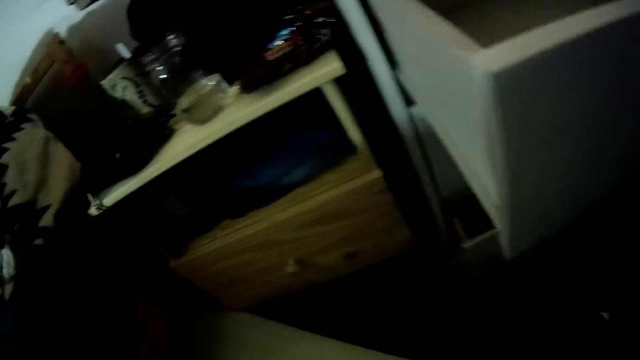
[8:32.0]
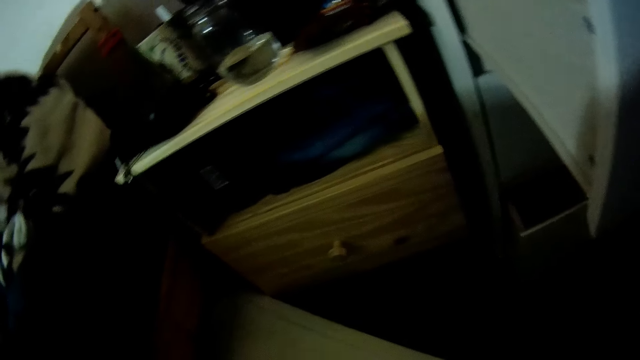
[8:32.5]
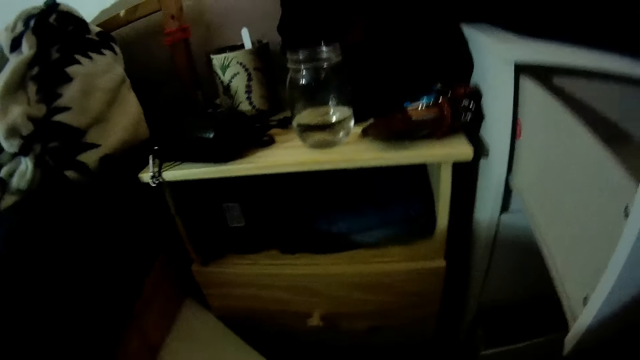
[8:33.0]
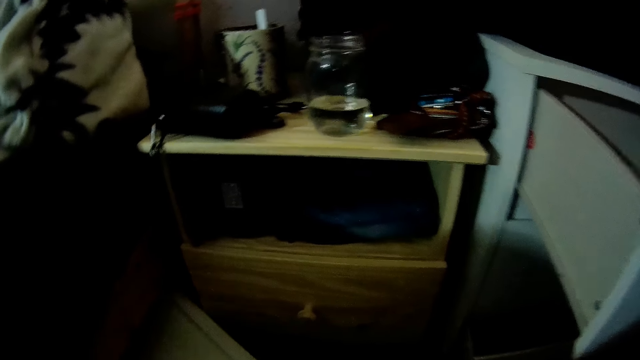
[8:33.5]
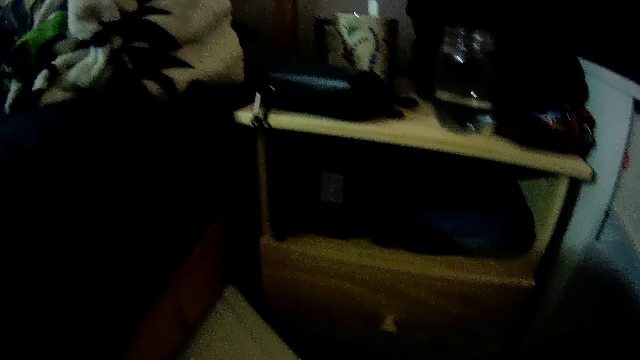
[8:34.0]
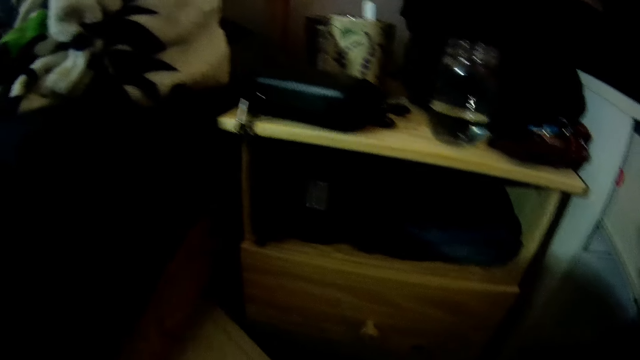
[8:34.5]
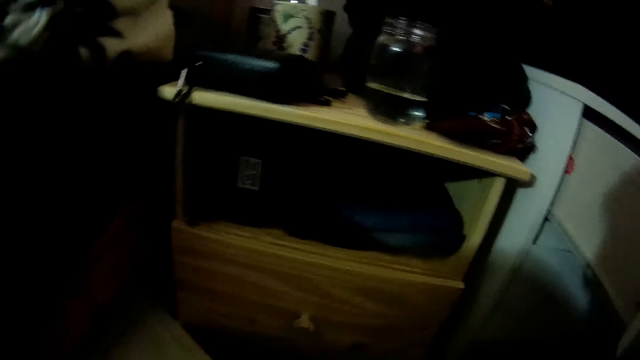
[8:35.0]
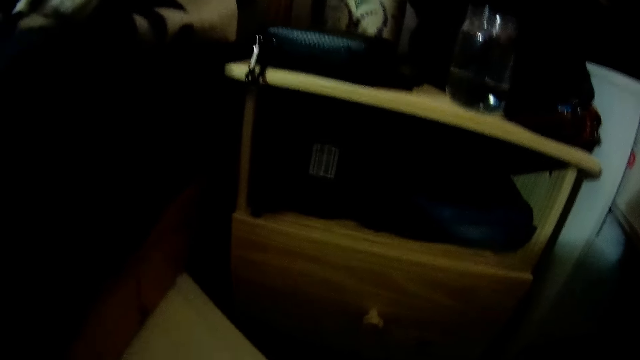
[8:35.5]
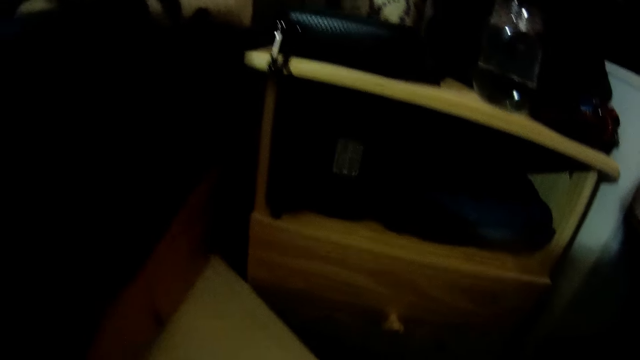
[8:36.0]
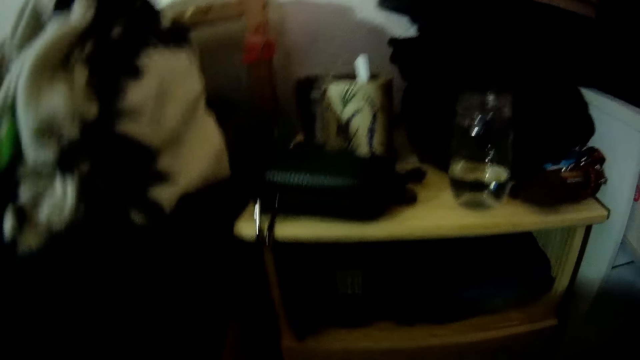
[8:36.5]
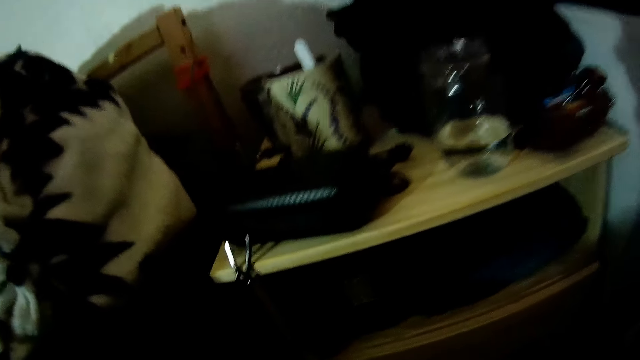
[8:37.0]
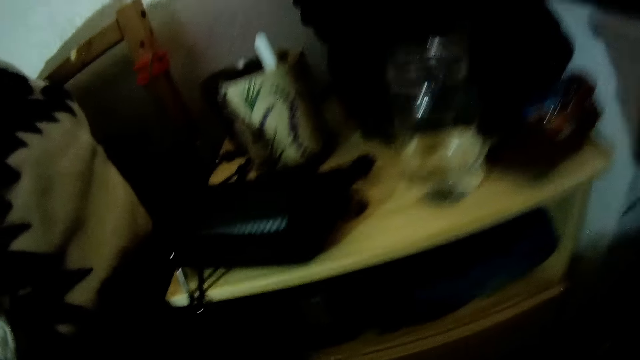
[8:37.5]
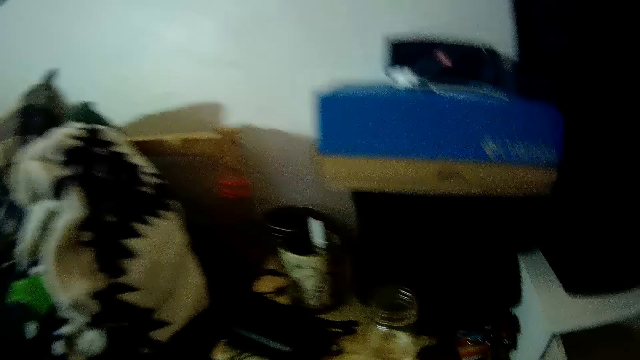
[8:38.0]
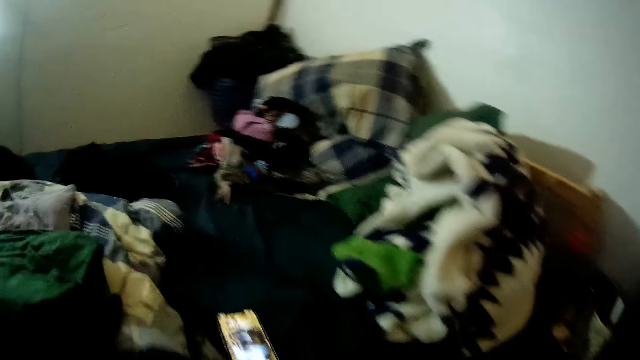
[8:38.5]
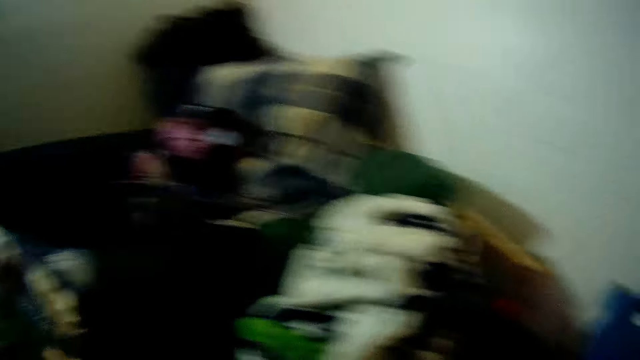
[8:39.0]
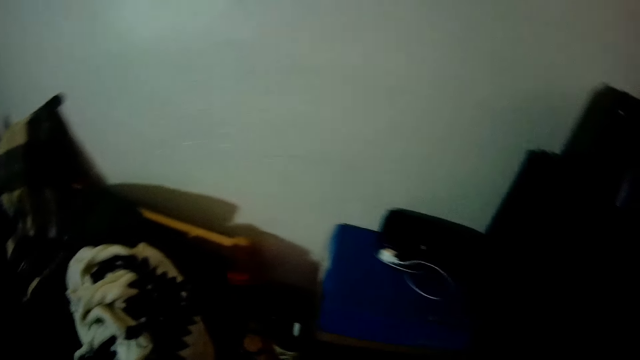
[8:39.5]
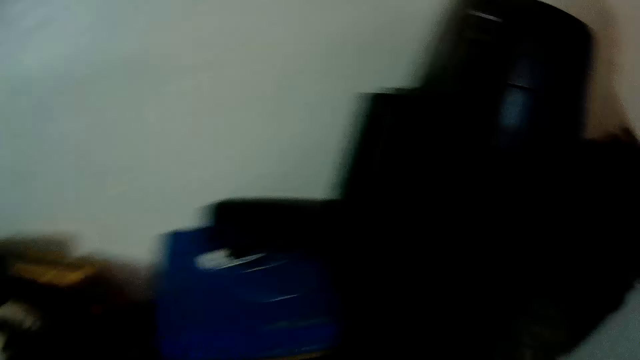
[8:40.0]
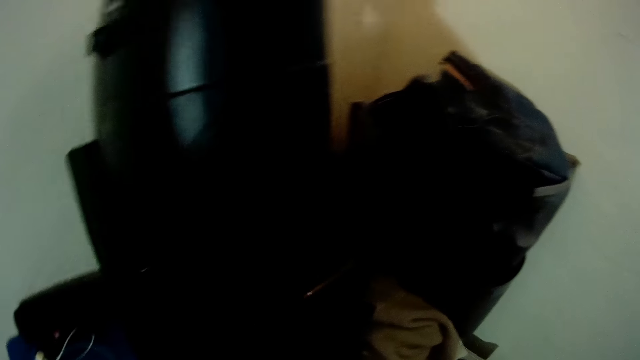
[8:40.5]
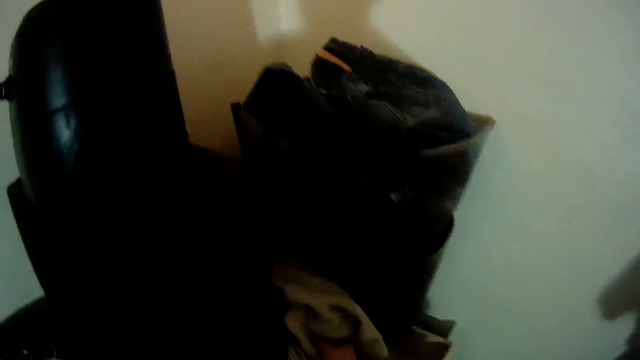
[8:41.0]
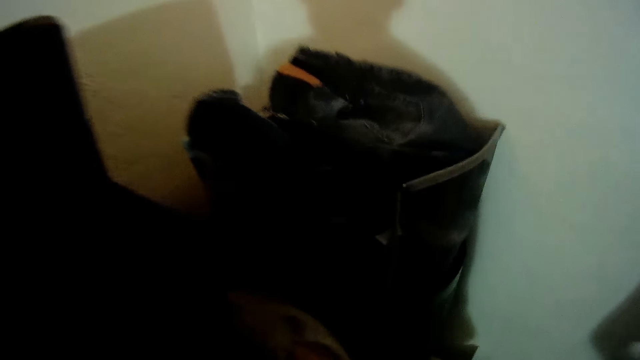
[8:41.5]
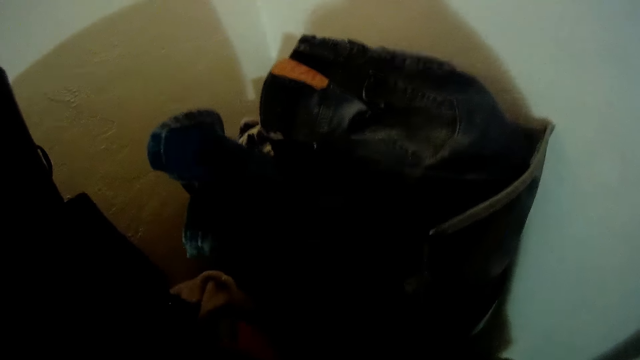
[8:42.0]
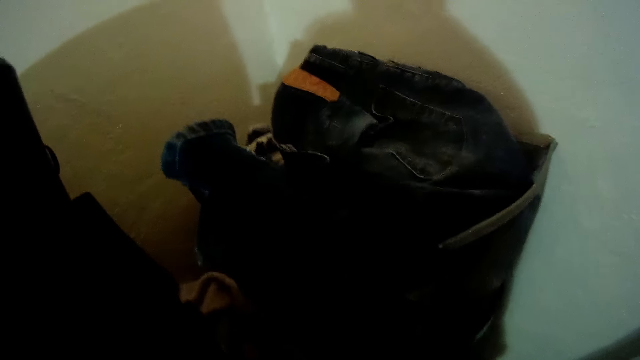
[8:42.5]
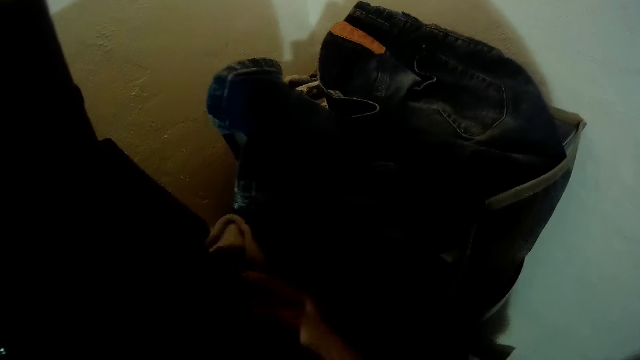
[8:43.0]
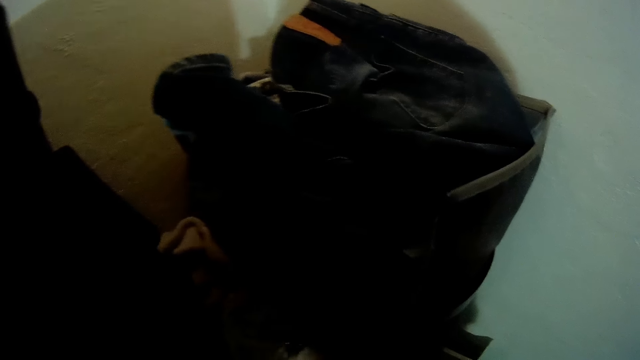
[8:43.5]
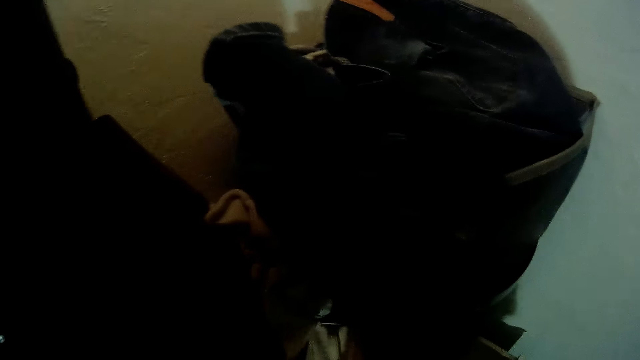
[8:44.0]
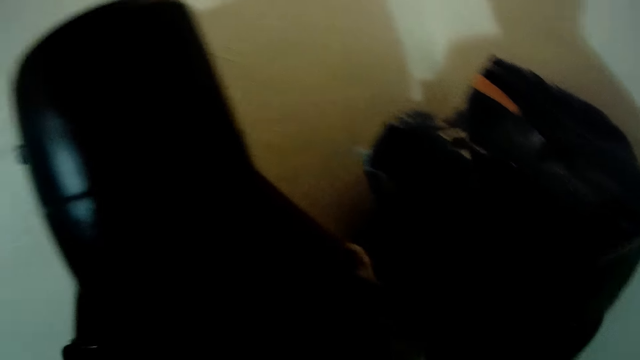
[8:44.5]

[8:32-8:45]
The camera wearer looks around. They touch the cloths. They look around. They look at a table. They look on a bed. They move a cloth. They look at the clothes.

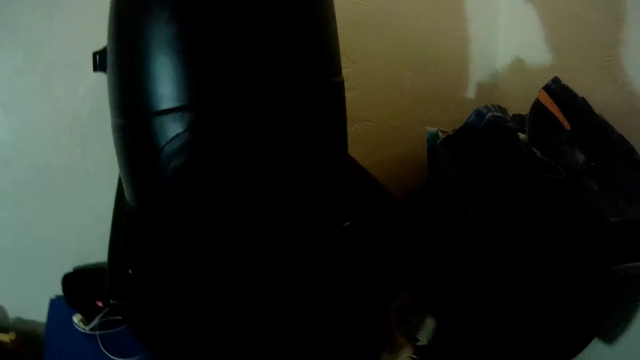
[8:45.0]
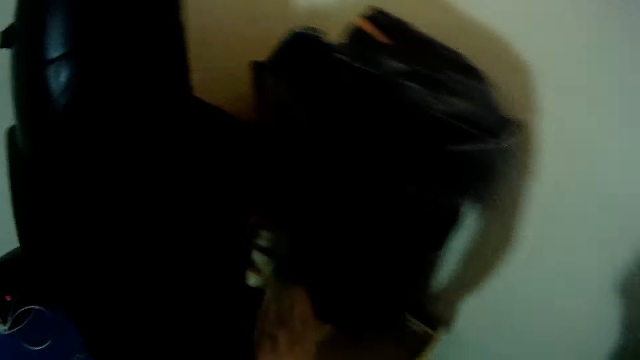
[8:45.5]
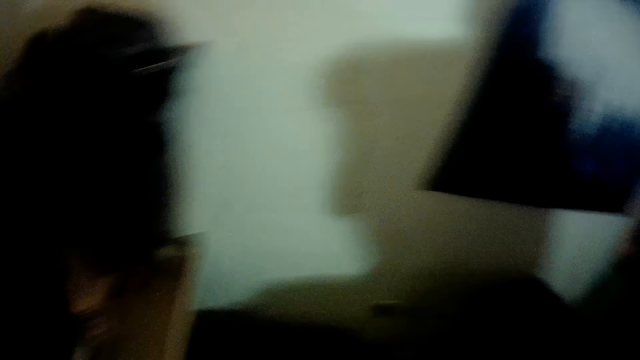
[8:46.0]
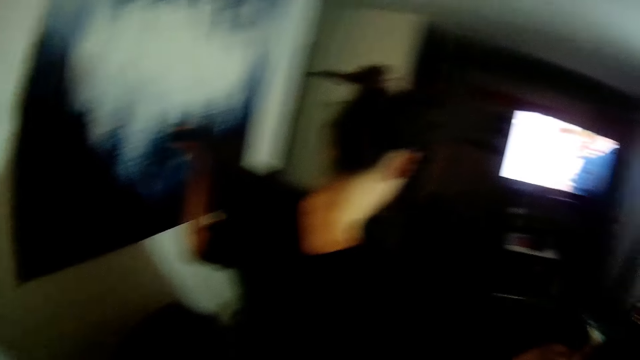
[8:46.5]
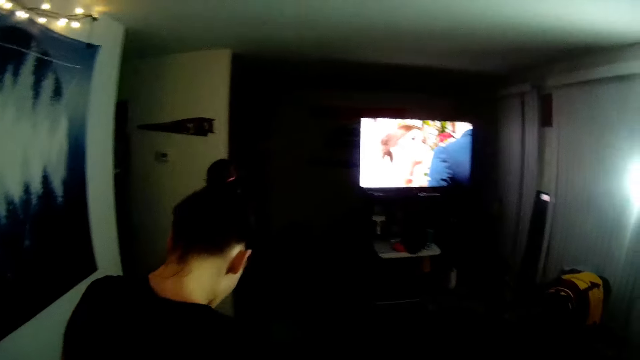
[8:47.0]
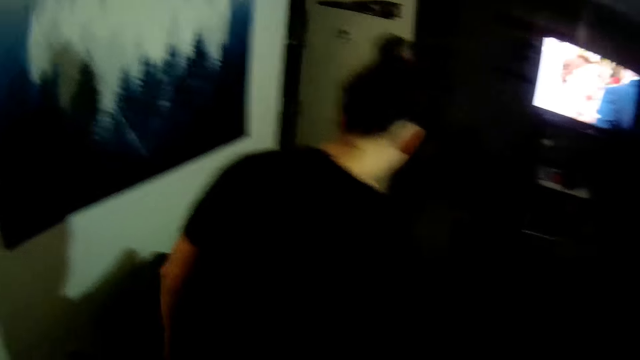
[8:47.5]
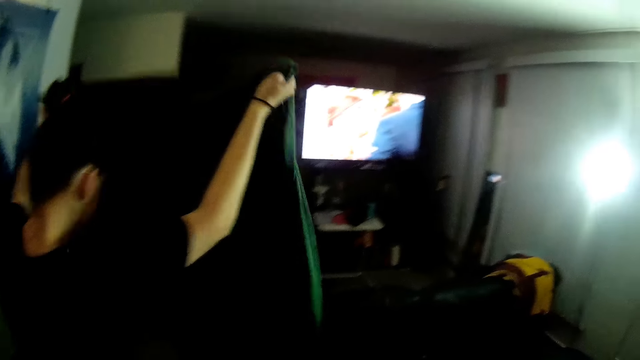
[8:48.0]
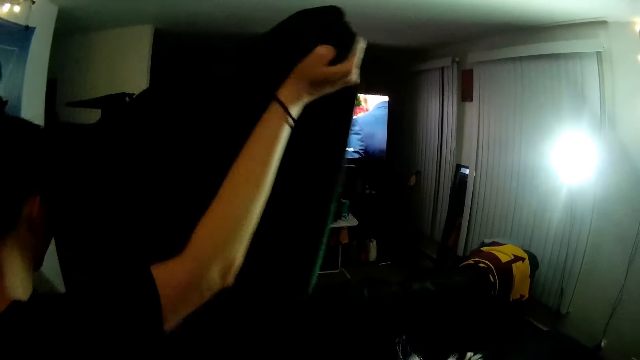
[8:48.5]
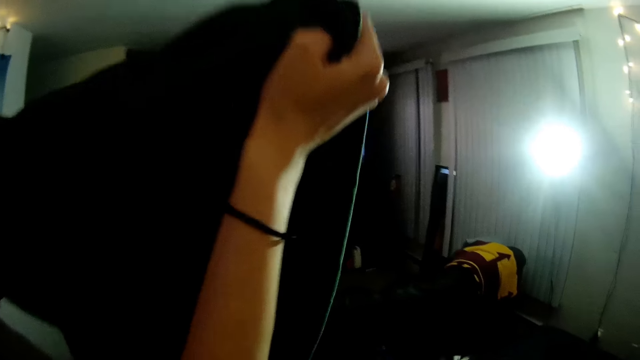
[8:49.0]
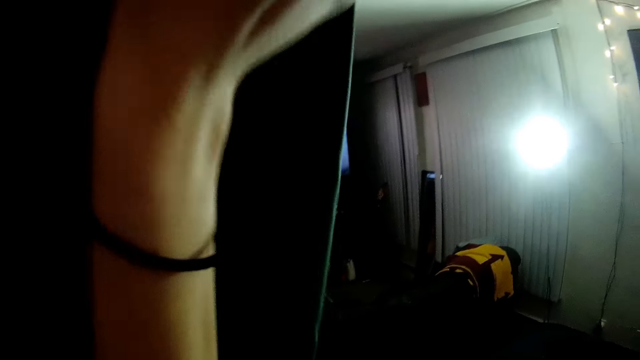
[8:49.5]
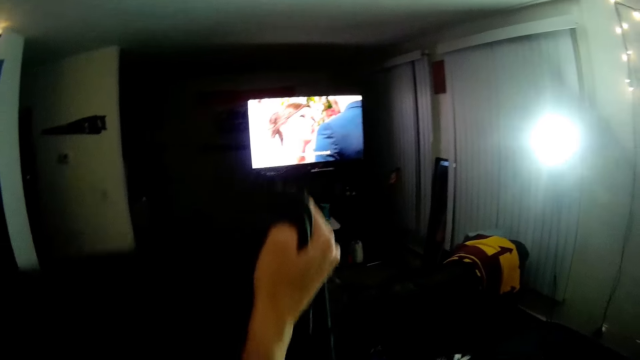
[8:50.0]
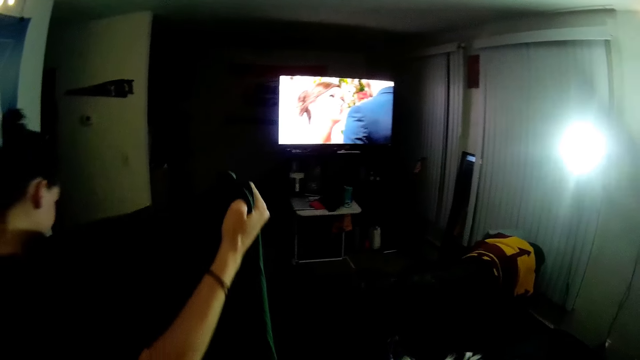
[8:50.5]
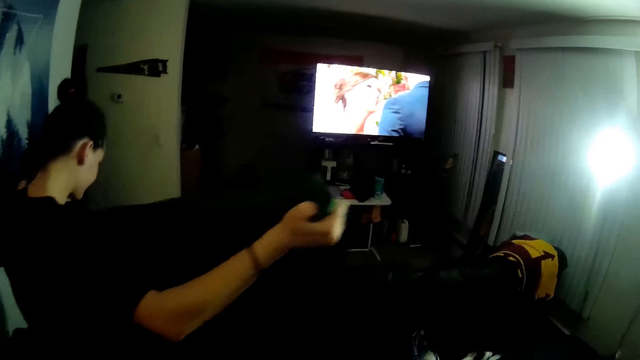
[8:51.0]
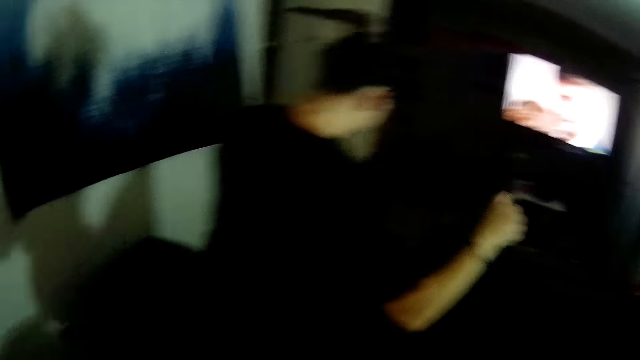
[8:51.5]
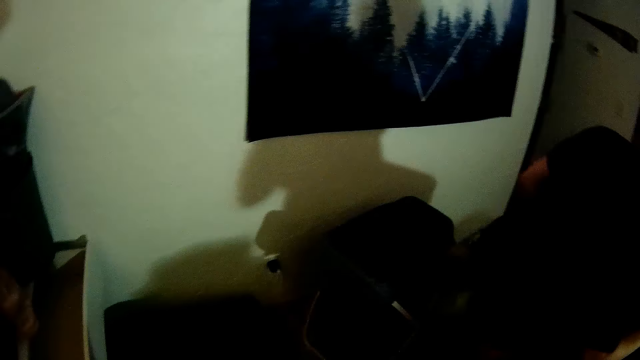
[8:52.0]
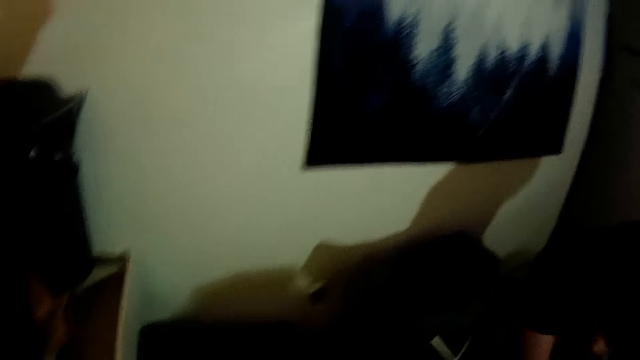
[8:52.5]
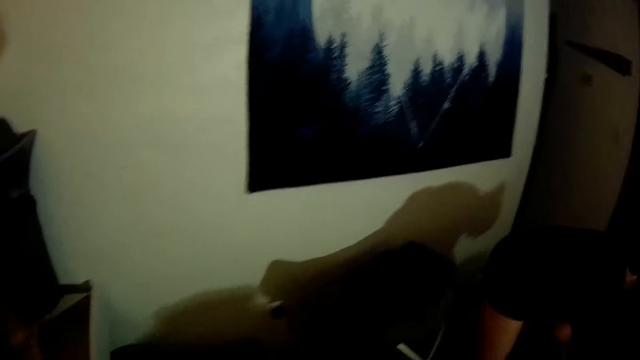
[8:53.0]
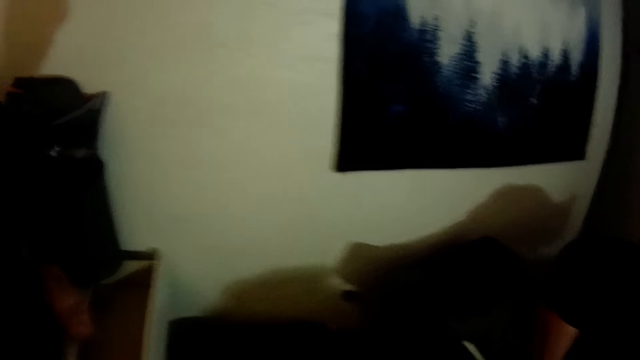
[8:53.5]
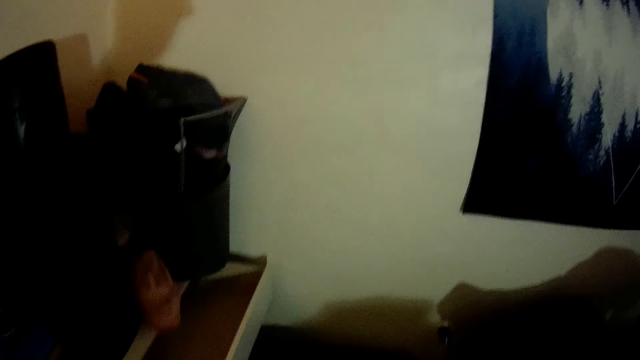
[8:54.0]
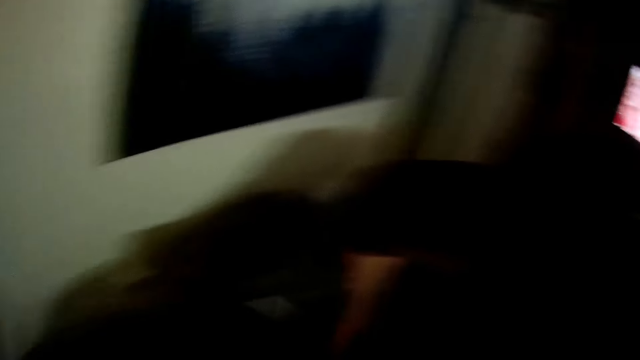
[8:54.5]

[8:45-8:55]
The camera wearer touches clothes. They move around. They look at a woman. The woman stretches a cloth. She folds the cloth. The camera wearer watches a television. They look around. They look at a painting.
